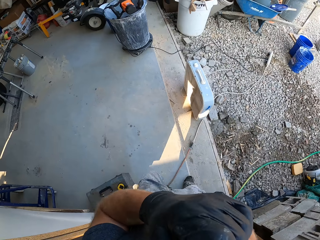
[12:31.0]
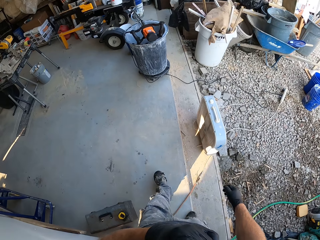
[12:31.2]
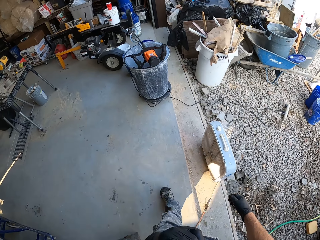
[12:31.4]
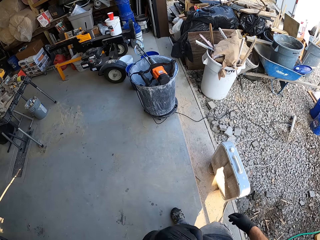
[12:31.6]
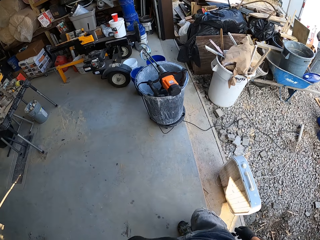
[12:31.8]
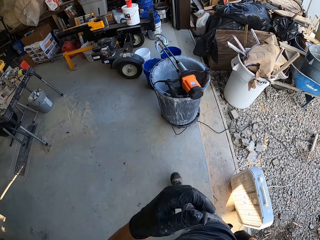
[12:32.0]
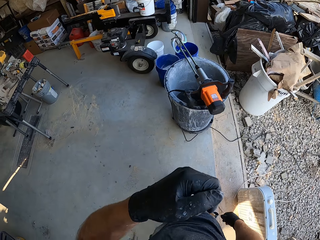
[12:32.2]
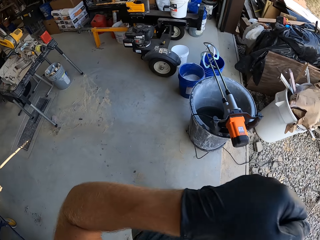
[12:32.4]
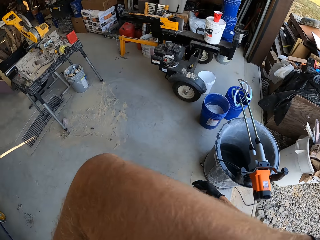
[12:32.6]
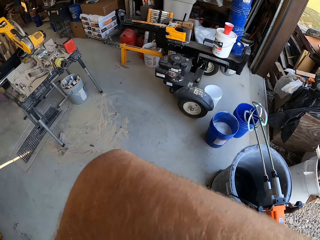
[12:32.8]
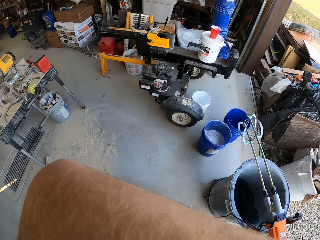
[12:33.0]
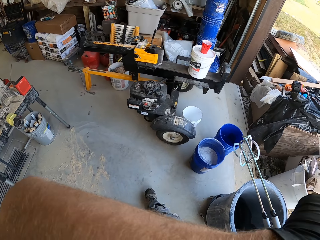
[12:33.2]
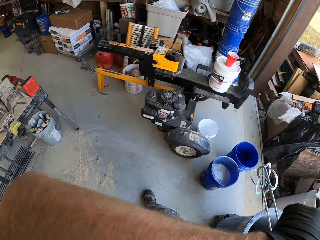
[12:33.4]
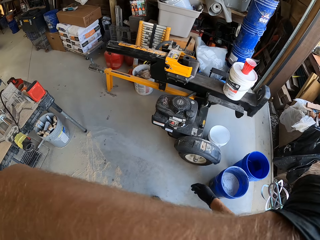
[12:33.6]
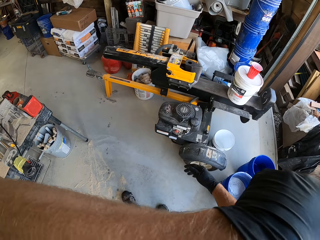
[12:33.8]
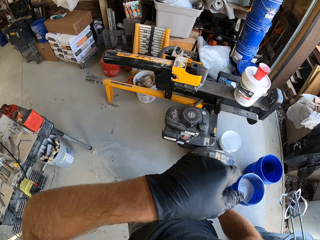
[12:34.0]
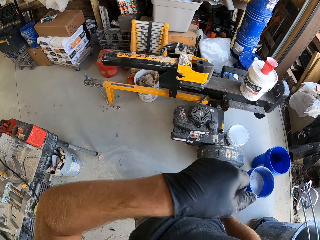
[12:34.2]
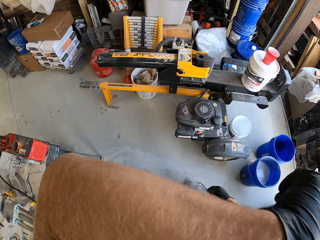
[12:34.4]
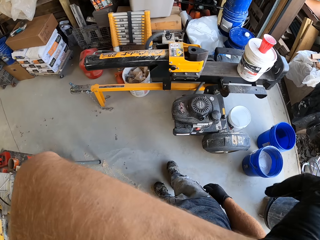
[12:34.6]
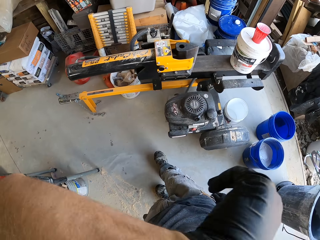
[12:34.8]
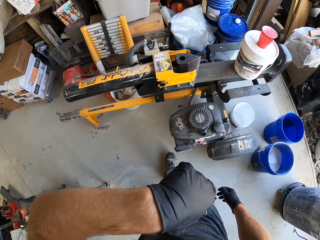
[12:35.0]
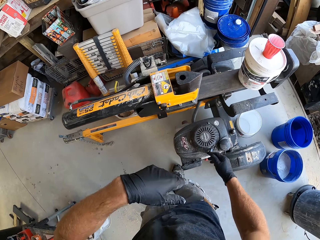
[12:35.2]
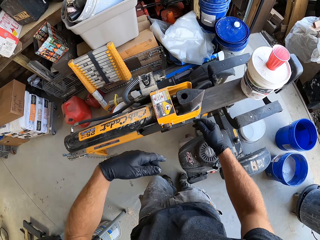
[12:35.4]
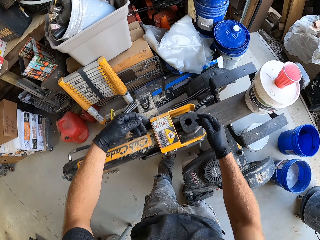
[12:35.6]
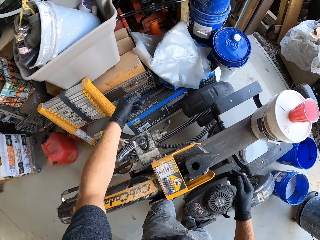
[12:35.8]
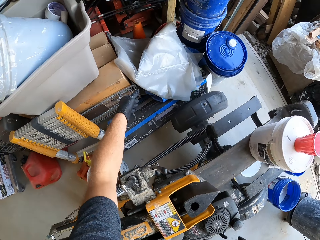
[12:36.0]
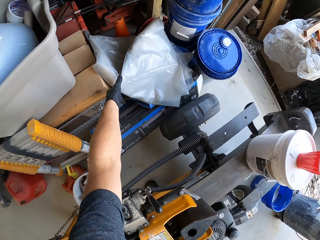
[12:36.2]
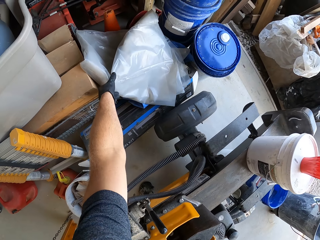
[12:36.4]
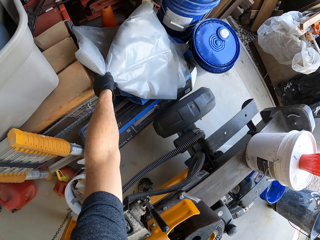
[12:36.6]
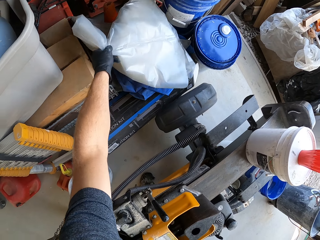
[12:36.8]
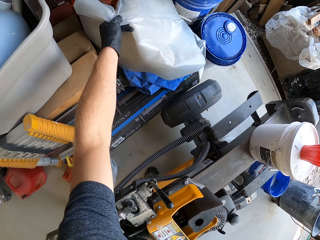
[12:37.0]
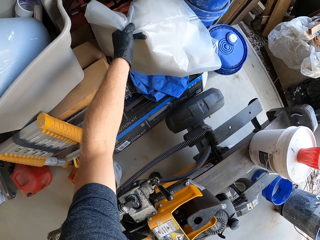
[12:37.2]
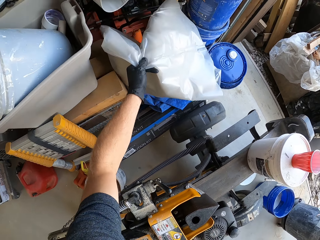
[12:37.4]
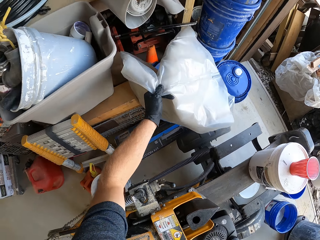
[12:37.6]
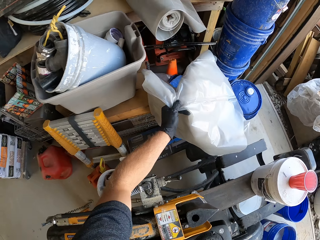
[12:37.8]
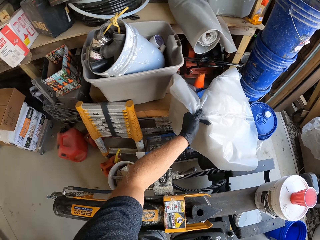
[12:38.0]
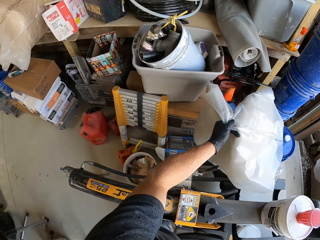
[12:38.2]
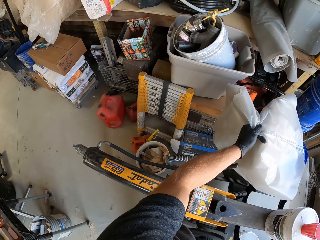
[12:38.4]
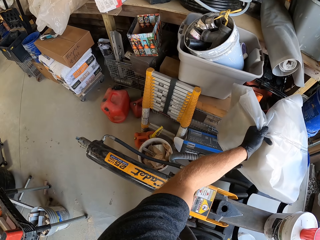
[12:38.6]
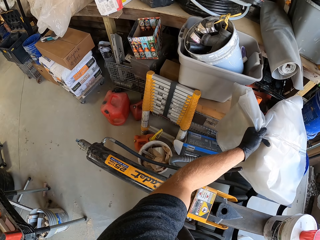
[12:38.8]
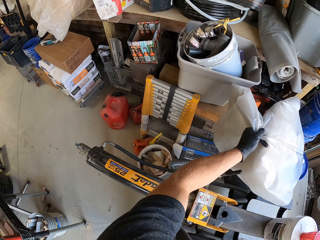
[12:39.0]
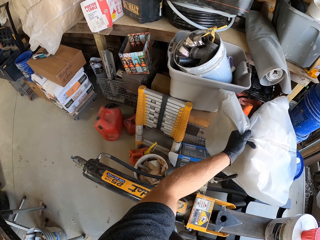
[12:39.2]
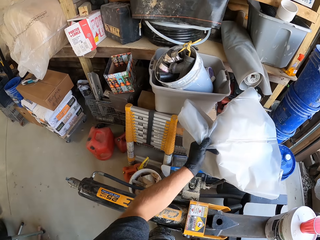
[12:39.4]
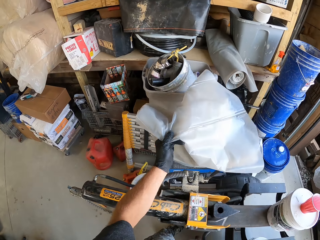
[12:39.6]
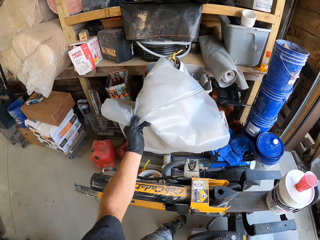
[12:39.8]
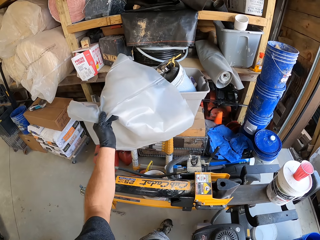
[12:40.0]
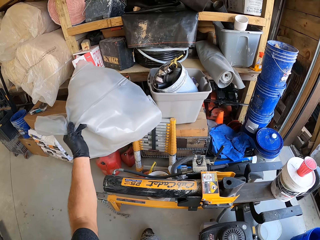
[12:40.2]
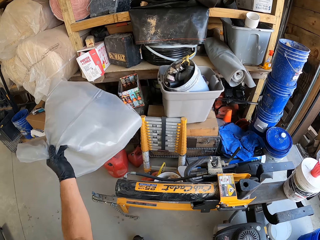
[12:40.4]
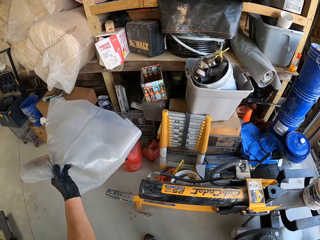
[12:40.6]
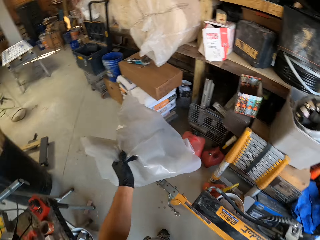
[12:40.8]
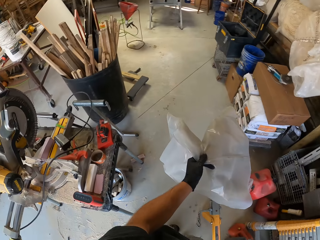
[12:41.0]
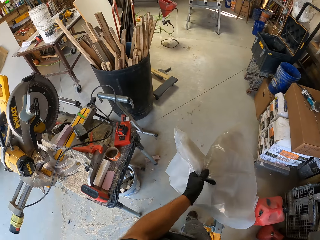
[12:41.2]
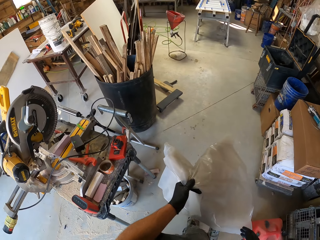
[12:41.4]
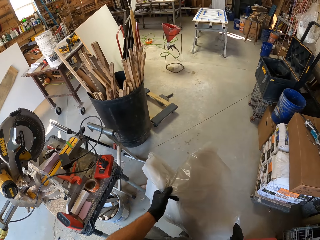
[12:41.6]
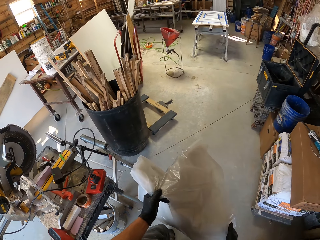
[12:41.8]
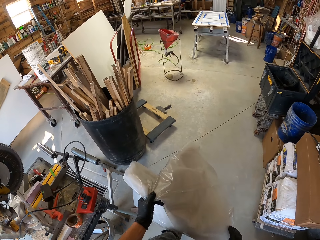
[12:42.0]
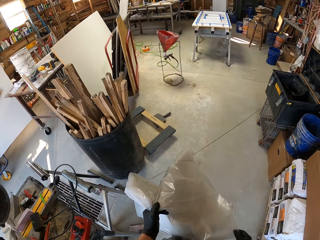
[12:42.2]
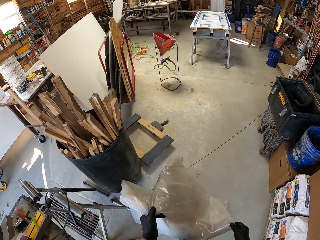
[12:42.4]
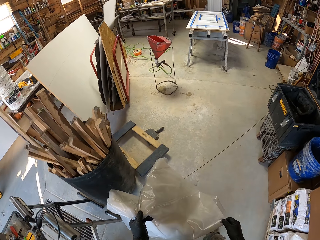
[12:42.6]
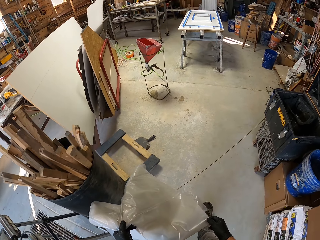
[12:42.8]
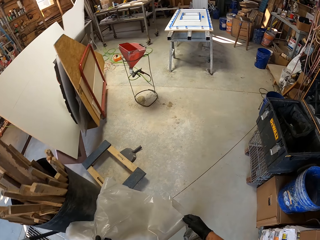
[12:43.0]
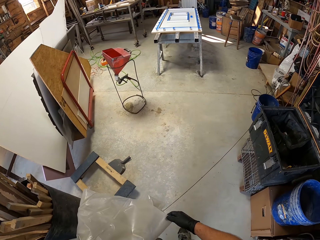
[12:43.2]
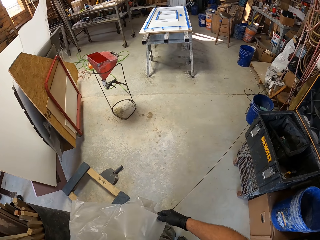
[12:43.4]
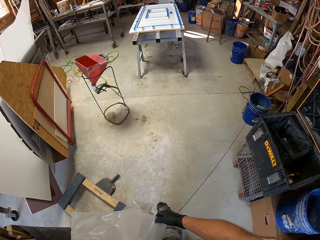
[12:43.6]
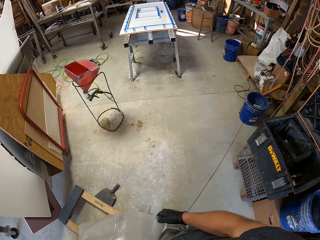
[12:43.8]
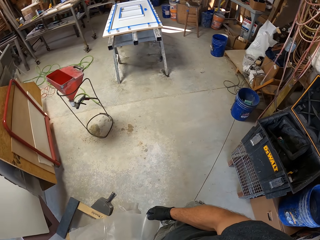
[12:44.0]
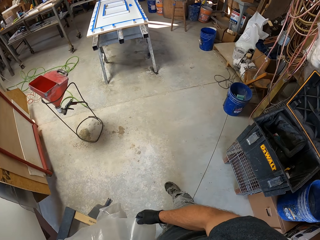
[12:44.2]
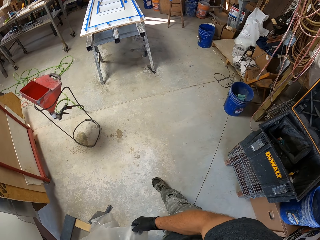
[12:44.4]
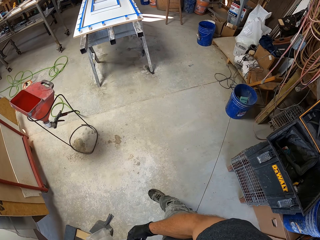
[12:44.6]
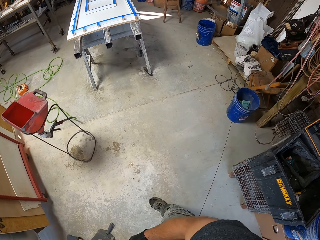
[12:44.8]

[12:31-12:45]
The camera wearer wipes his face with his left hand. He touches his face. He walks. He picks up a nylon from the side of the cement buckets. He walks to the front of a trolley.

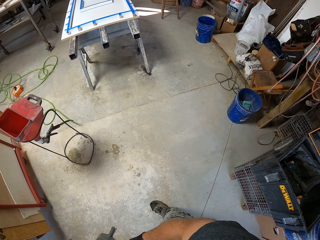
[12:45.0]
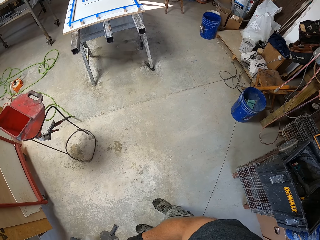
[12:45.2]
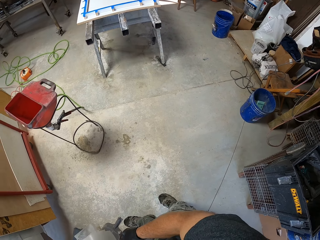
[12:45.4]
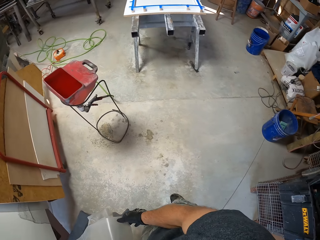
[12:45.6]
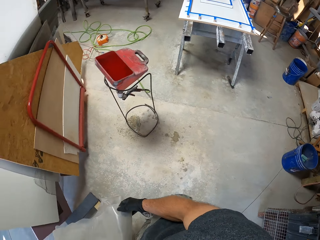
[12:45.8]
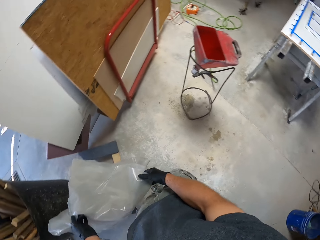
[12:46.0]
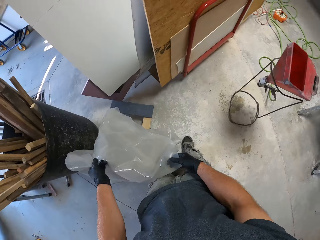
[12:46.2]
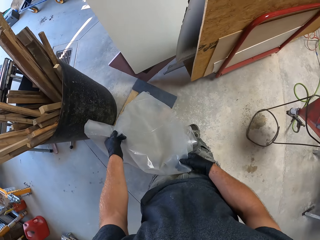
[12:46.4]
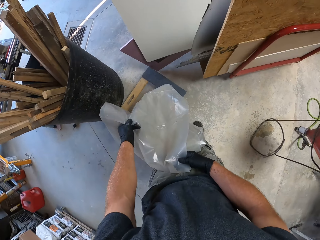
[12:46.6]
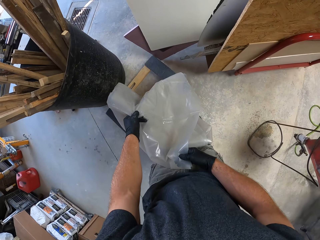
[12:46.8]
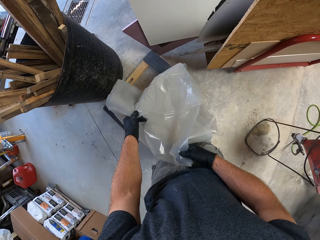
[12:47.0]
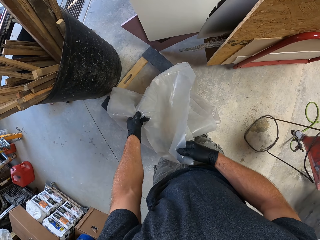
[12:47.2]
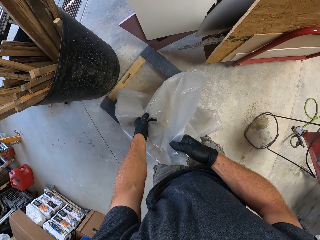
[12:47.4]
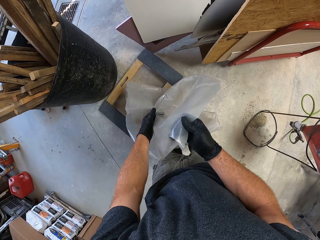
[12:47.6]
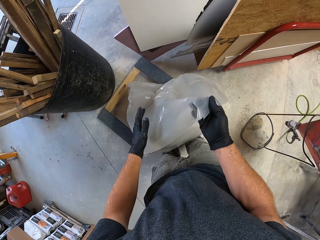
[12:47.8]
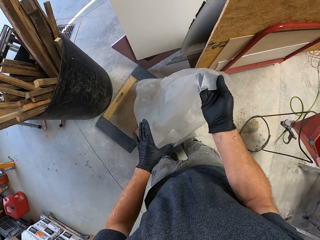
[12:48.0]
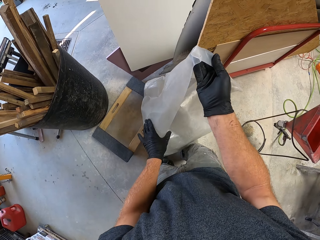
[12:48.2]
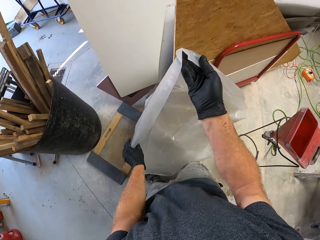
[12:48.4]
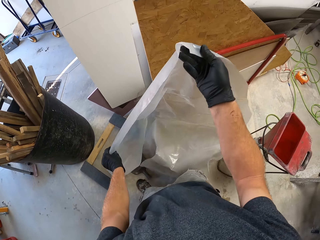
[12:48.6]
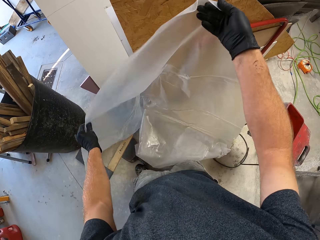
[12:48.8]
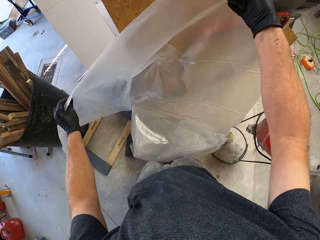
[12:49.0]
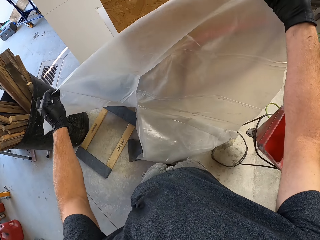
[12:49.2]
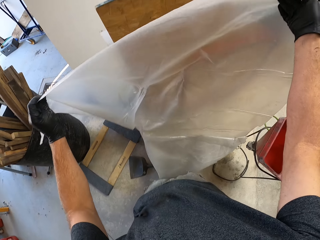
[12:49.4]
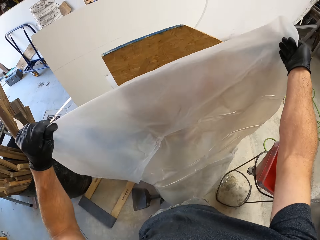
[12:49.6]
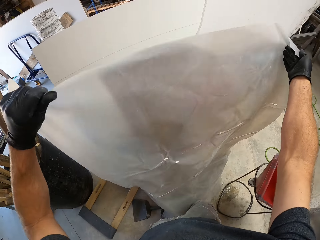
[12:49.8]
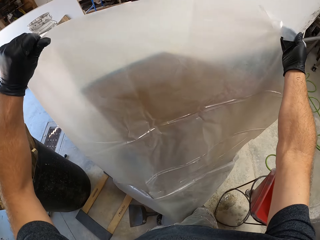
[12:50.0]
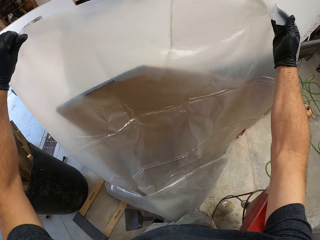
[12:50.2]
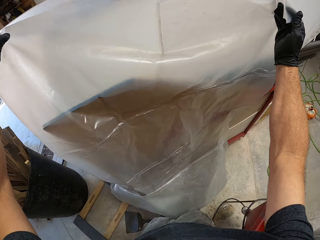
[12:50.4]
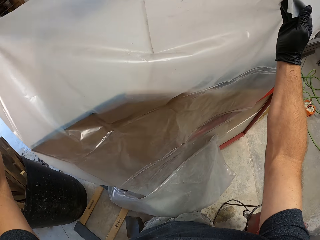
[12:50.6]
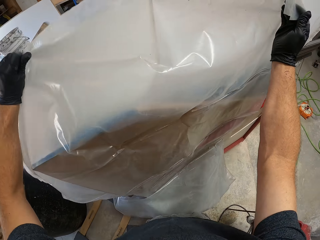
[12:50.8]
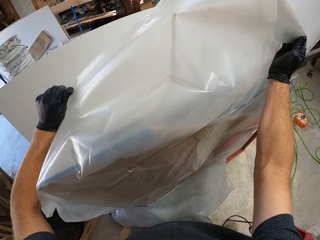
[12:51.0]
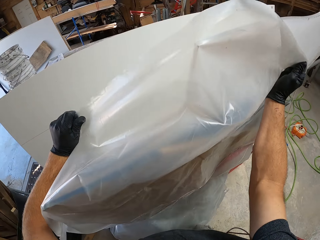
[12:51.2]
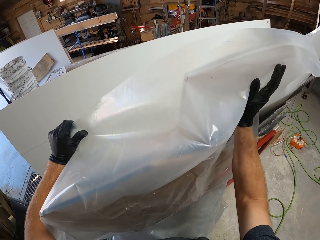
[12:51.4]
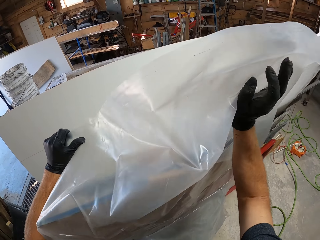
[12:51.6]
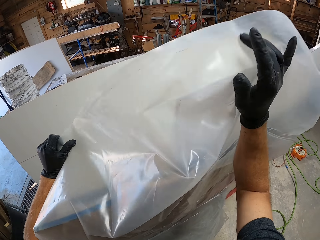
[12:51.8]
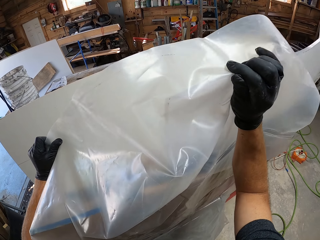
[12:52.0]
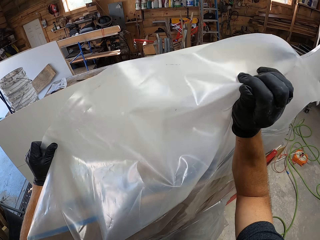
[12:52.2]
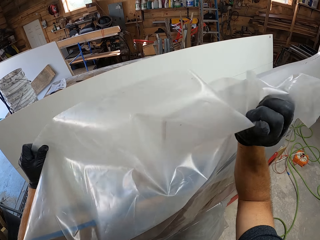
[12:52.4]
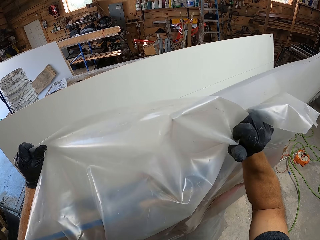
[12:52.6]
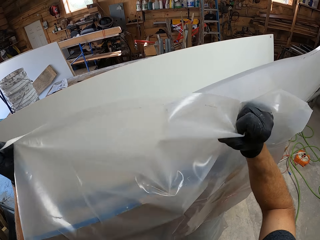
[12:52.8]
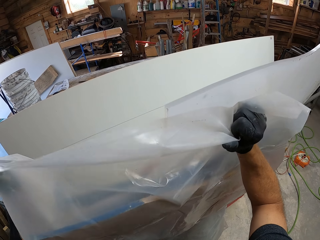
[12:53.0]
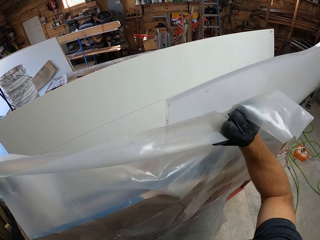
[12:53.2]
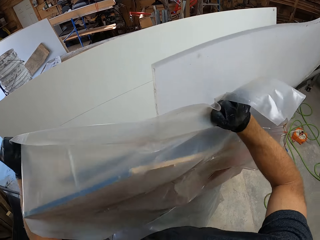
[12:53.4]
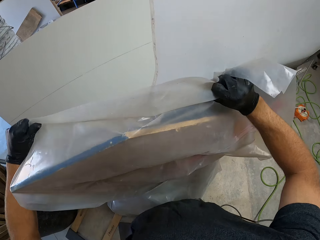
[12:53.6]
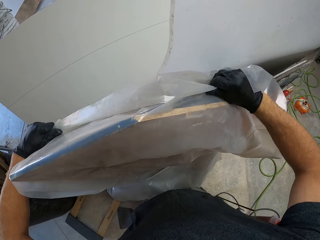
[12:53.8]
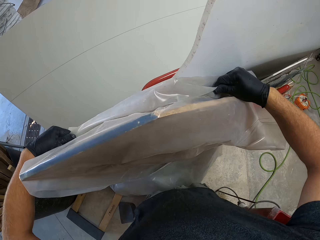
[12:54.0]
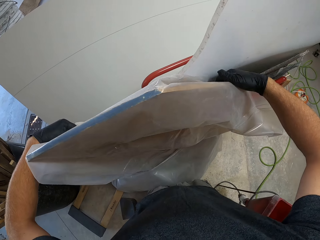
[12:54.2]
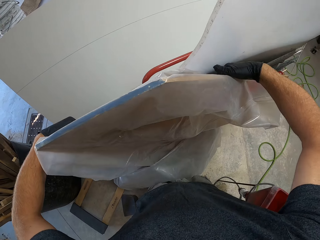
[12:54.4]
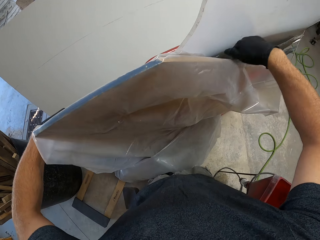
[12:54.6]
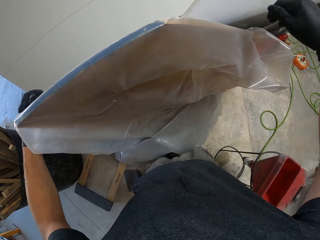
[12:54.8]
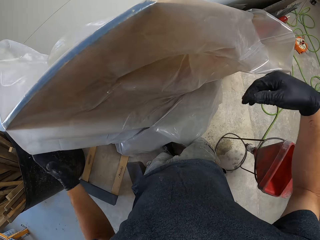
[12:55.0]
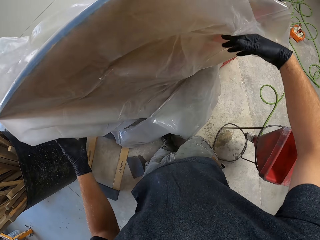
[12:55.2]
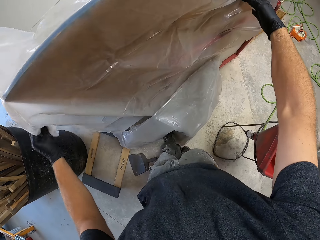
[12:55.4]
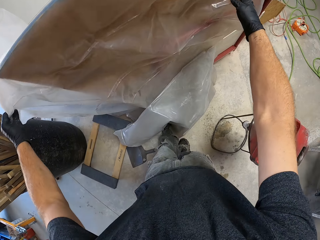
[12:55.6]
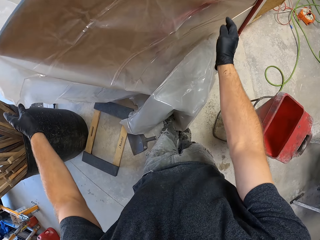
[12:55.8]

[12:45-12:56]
The camera wearer unfolds the nylon. They set the nylon on a wooden stand. They cover the wood.
